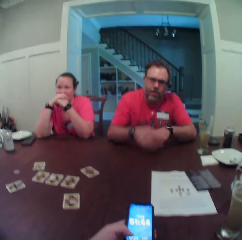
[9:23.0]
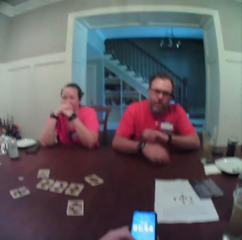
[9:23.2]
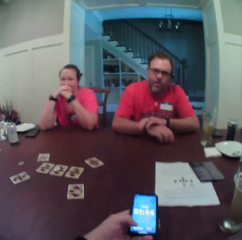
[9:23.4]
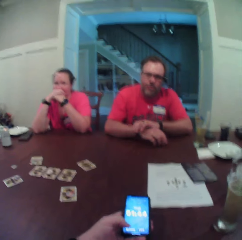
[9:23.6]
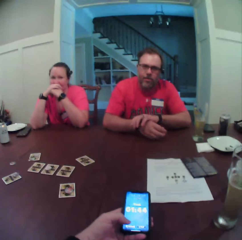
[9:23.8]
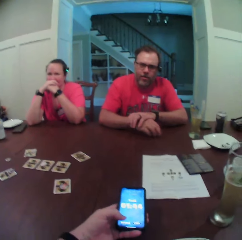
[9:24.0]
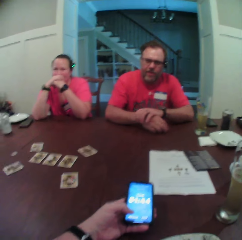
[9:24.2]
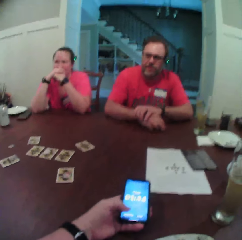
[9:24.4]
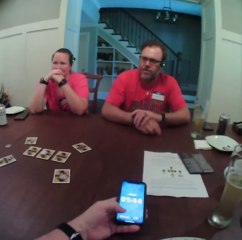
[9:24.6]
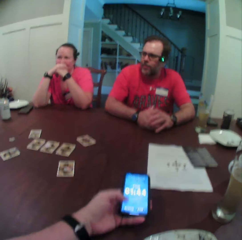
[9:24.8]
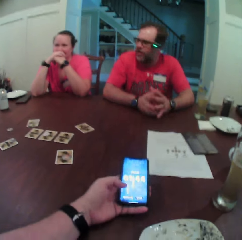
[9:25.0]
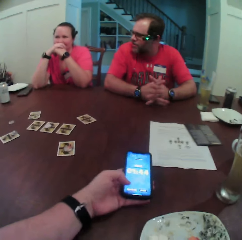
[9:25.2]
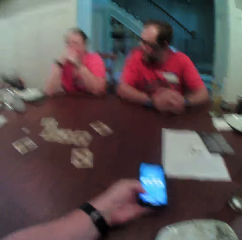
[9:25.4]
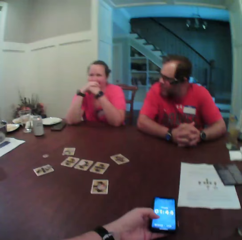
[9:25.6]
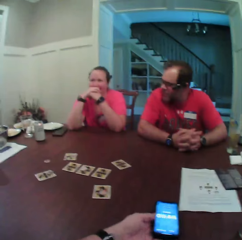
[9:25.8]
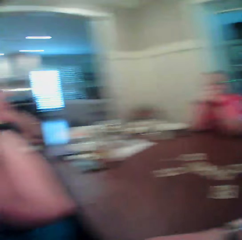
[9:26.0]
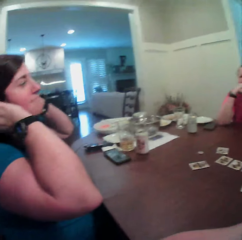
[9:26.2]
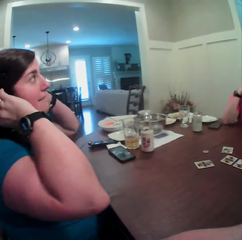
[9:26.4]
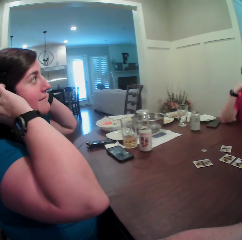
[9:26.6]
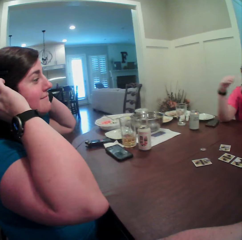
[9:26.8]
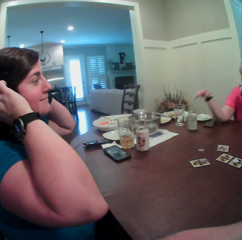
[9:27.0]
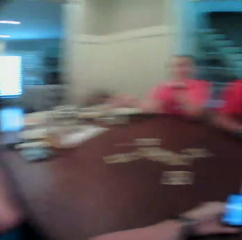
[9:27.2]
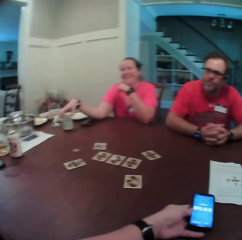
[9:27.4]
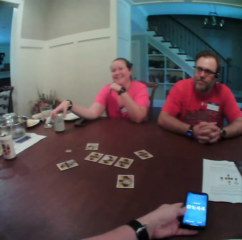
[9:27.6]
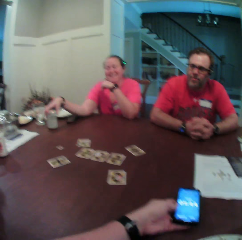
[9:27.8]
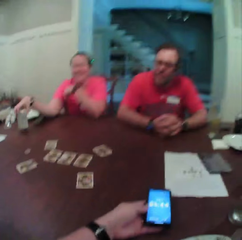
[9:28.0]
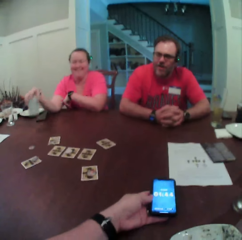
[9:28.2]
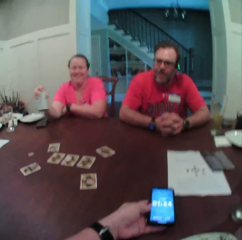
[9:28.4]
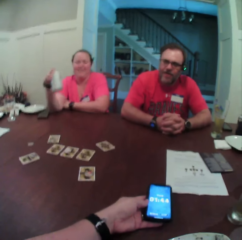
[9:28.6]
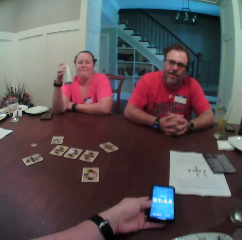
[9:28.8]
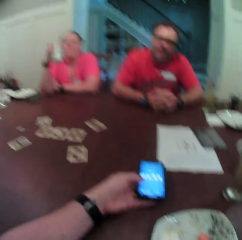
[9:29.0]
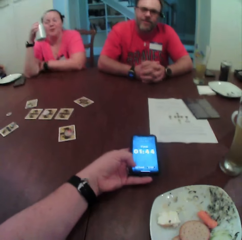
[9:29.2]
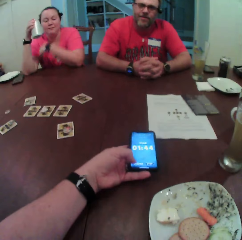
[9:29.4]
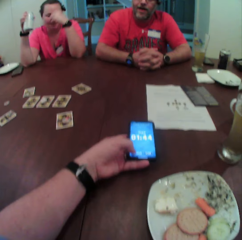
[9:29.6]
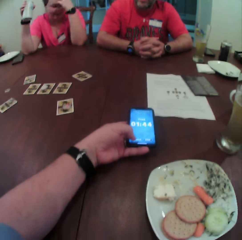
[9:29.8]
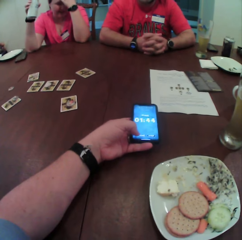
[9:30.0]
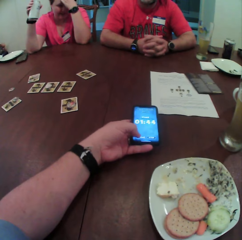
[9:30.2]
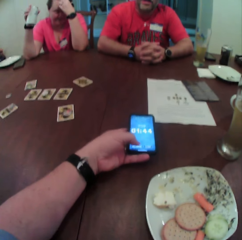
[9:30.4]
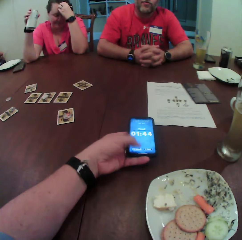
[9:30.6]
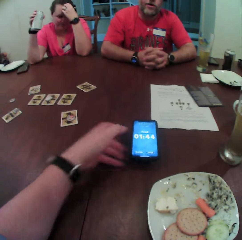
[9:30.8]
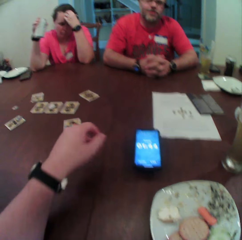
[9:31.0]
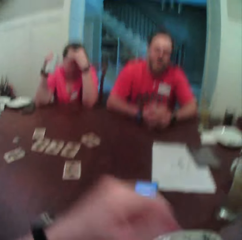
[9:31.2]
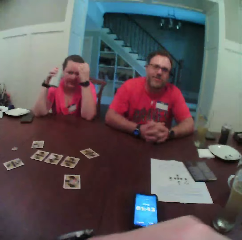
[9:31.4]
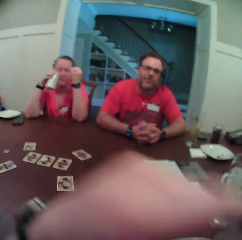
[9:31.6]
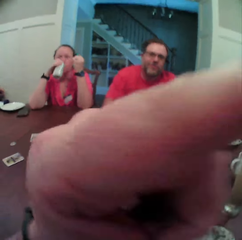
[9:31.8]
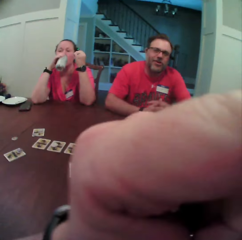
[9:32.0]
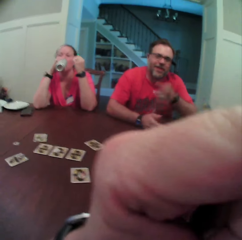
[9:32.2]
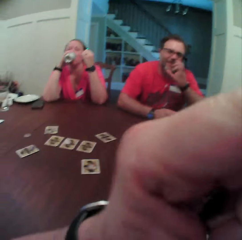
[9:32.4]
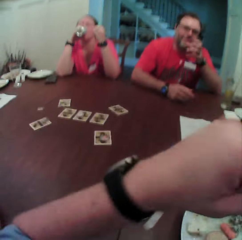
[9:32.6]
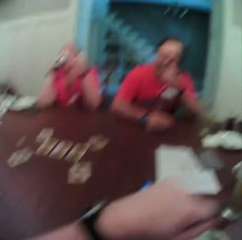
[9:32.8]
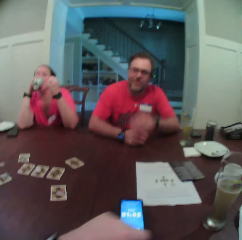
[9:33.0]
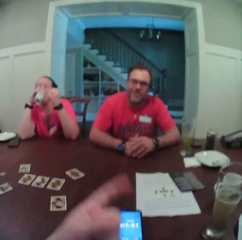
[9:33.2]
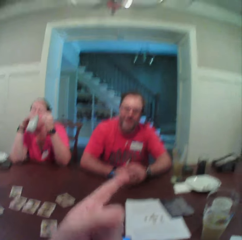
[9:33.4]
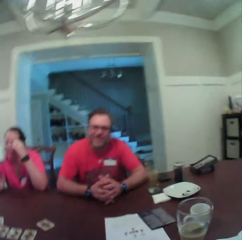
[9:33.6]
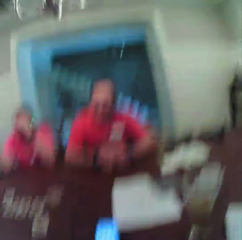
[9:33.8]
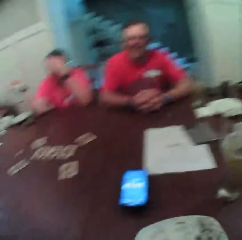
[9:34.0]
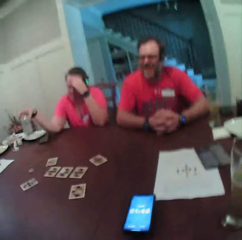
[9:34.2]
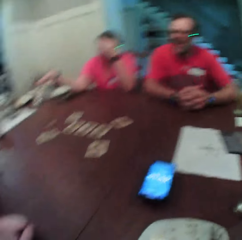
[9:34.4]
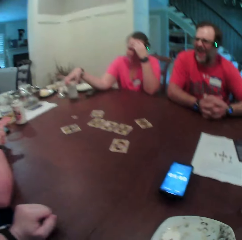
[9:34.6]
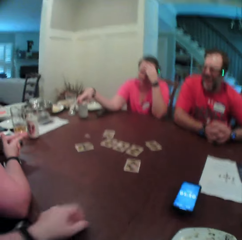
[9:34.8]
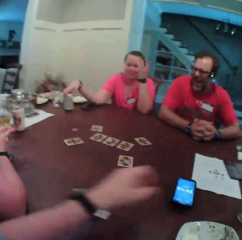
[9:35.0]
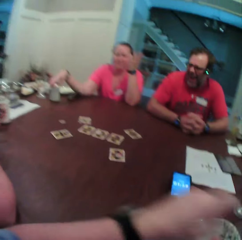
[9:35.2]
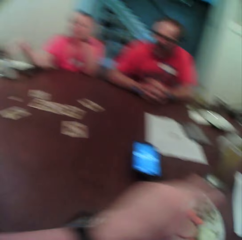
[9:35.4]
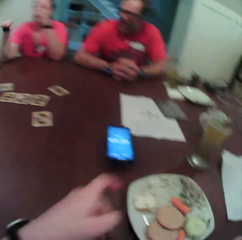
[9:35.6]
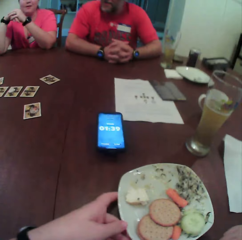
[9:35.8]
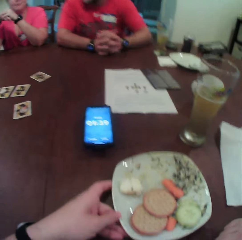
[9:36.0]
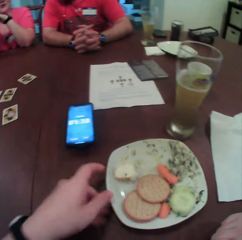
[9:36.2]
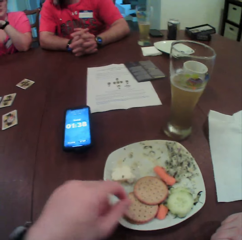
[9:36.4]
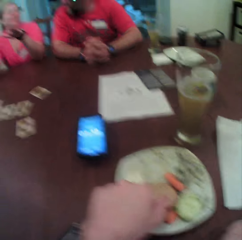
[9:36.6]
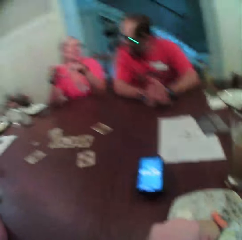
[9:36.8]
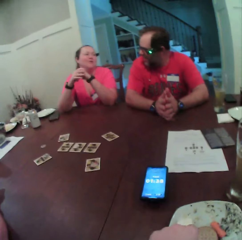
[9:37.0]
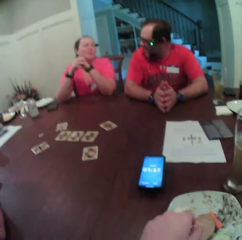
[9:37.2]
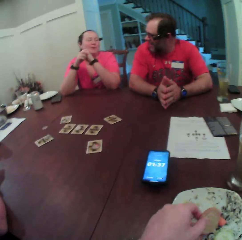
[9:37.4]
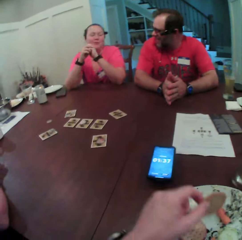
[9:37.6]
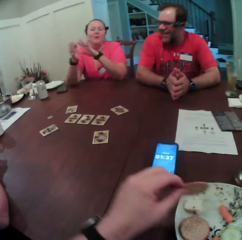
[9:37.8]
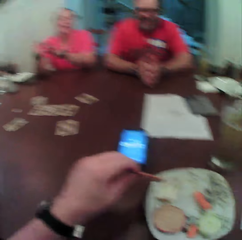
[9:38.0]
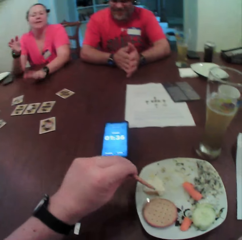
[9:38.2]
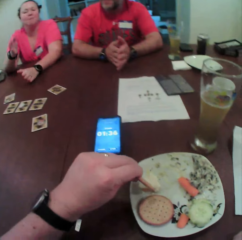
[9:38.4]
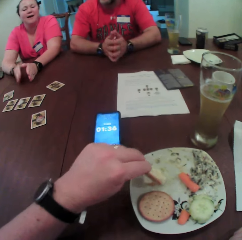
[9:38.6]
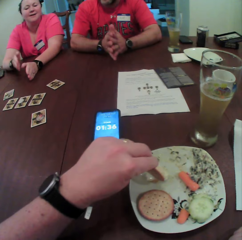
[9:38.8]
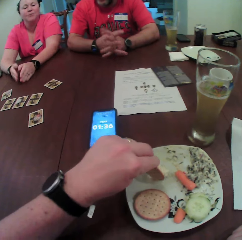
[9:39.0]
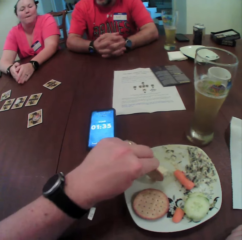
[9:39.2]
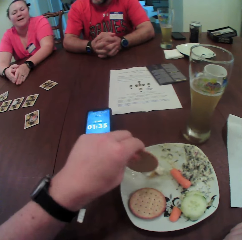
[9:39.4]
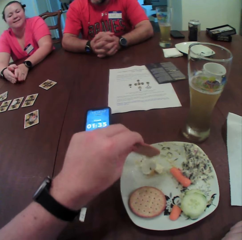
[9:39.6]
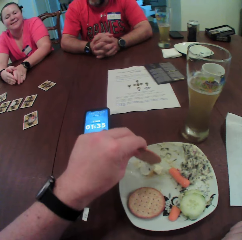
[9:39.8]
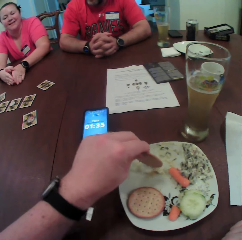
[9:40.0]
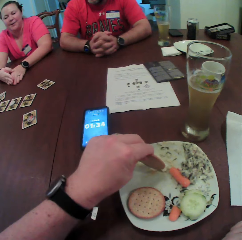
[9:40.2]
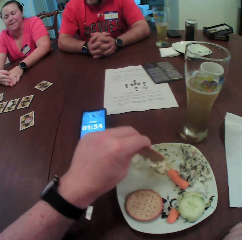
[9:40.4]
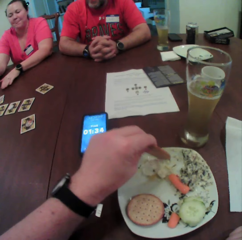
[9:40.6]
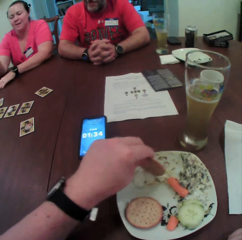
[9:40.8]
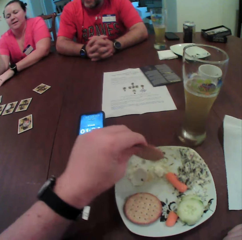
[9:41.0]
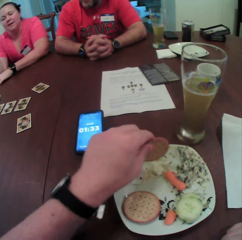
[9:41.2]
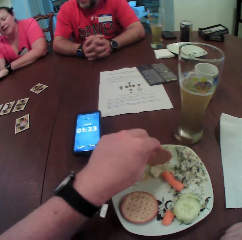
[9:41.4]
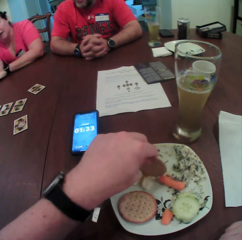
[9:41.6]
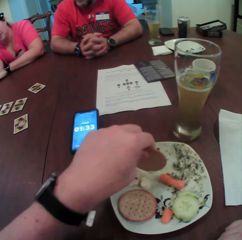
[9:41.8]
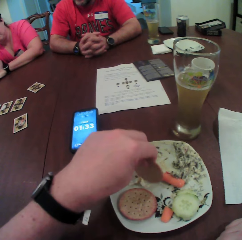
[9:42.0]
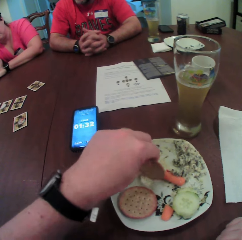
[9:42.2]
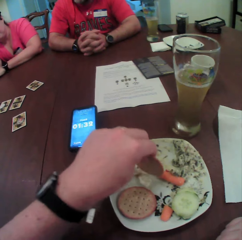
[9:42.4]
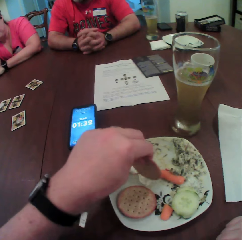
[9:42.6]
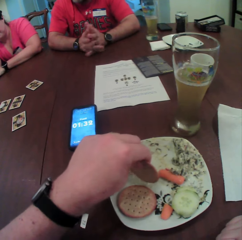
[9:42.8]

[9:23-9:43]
A man adjusts a wristwatch on his right hand with his left hand and couples both hands together. A woman converses with the group of people. Another woman lifts a can of drink with her right hand. The other woman converses with the camera wearer and scratches her hair with her left hand. The camera wearer leaves the phone in his left hand on the table. He touches his glasses with his left hand. The other woman drinks from the can of drink with her left hand. The man drops his left hand on the table. The camera wearer points a finger in his left hand upwards. The other woman drops the can of drink on the table with her right hand. The camera wearer shifts a plate with his left hand. The other woman couples her hands together on the table. The camera wearer lifts a biscuit from the plate with his left hand. The other woman hits her right hand against the table. The camera wearer nudges the biscuit against mayonnaise with his left hand. The other woman hits her right hand on the table. The camera wearer nudges the biscuit against the mayonnaise with his left hand. The other woman lifts her right hand from the table. The camera wearer mixes the biscuit with the mayonnaise in his left hand.

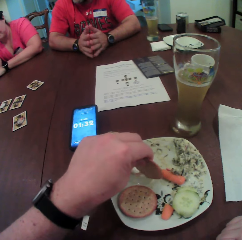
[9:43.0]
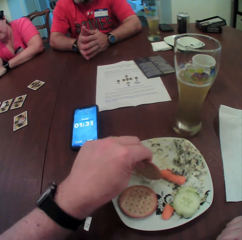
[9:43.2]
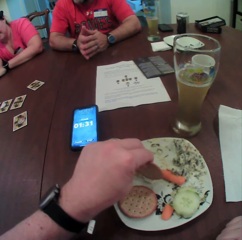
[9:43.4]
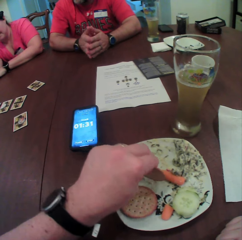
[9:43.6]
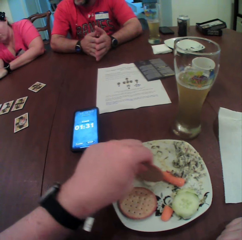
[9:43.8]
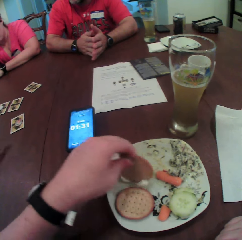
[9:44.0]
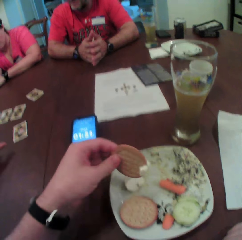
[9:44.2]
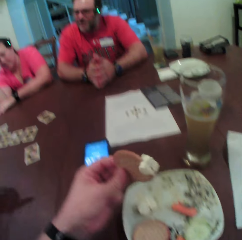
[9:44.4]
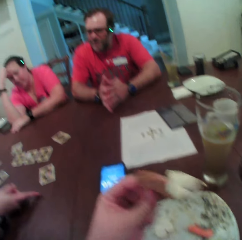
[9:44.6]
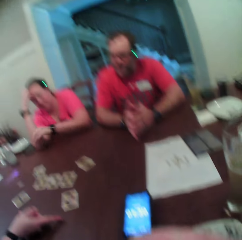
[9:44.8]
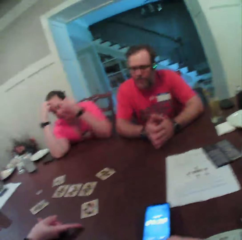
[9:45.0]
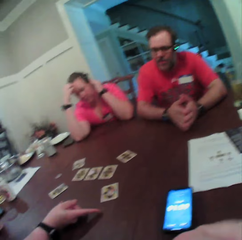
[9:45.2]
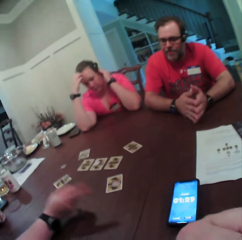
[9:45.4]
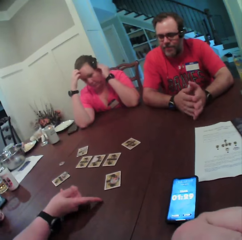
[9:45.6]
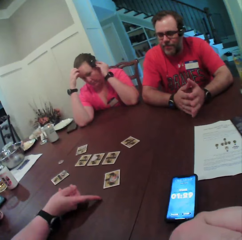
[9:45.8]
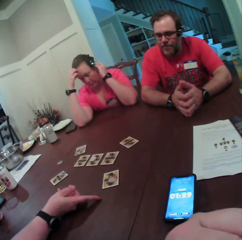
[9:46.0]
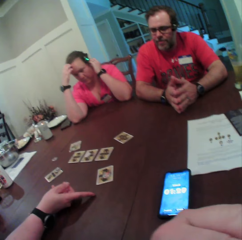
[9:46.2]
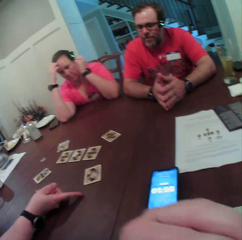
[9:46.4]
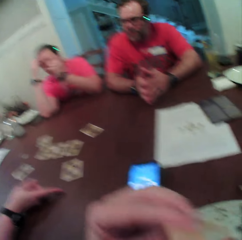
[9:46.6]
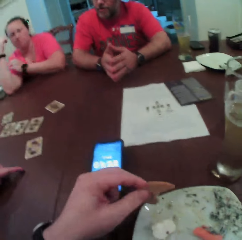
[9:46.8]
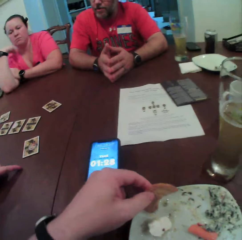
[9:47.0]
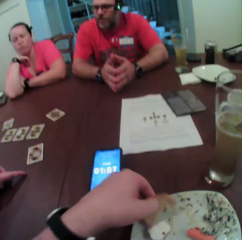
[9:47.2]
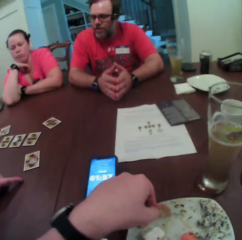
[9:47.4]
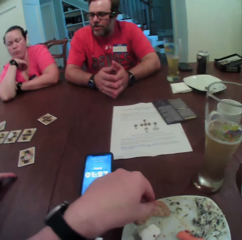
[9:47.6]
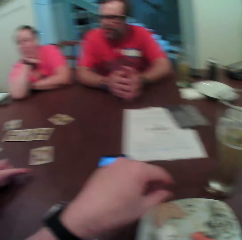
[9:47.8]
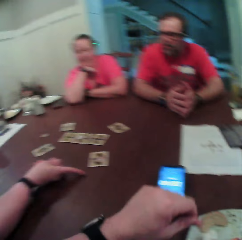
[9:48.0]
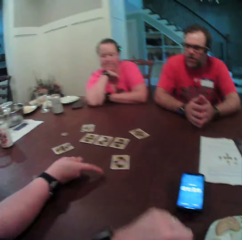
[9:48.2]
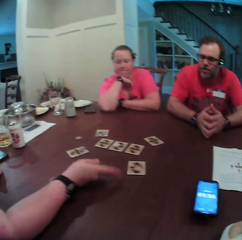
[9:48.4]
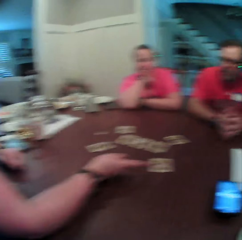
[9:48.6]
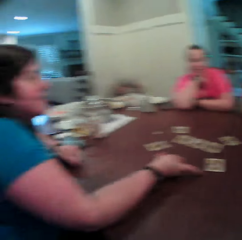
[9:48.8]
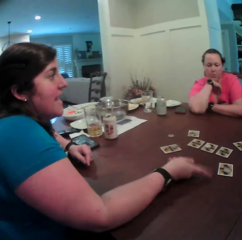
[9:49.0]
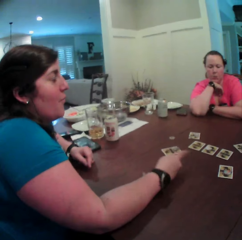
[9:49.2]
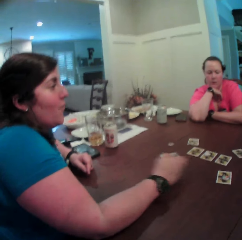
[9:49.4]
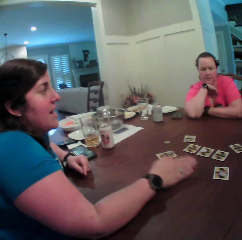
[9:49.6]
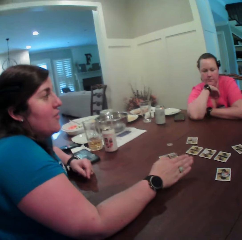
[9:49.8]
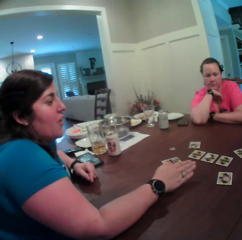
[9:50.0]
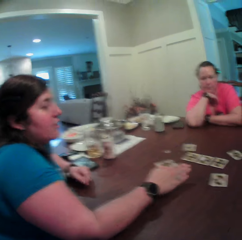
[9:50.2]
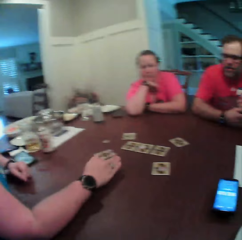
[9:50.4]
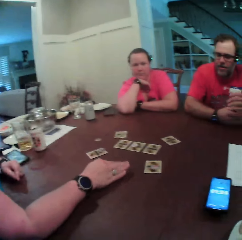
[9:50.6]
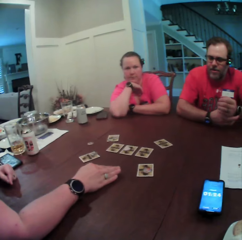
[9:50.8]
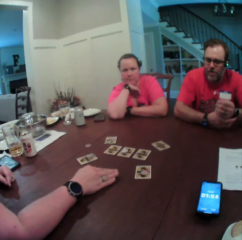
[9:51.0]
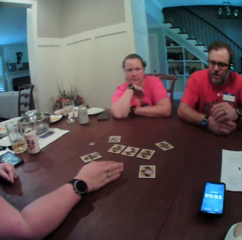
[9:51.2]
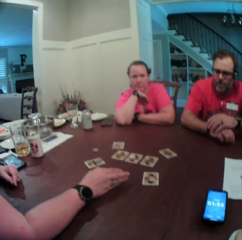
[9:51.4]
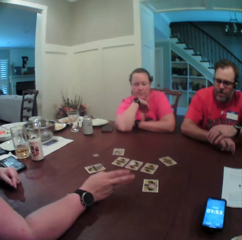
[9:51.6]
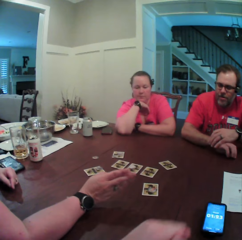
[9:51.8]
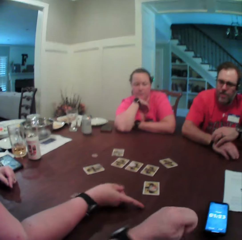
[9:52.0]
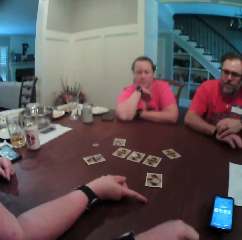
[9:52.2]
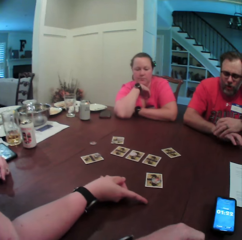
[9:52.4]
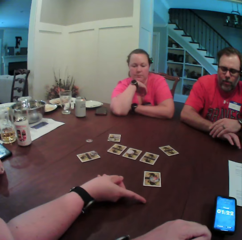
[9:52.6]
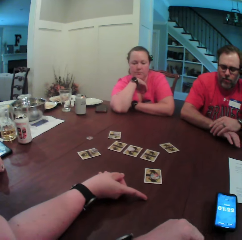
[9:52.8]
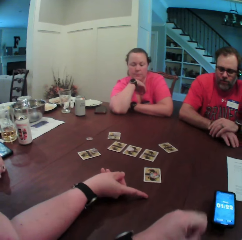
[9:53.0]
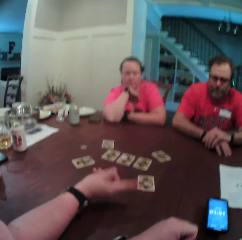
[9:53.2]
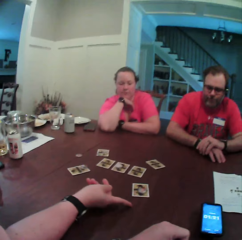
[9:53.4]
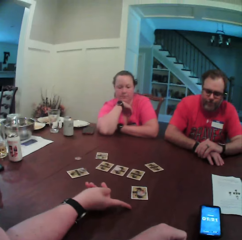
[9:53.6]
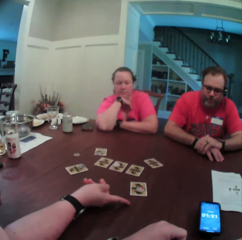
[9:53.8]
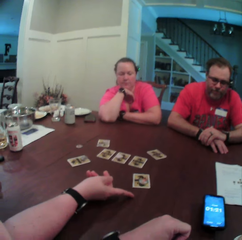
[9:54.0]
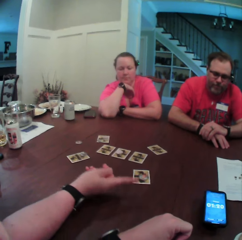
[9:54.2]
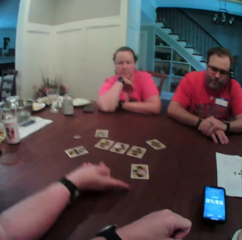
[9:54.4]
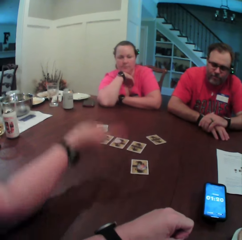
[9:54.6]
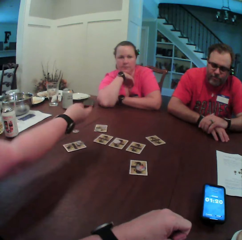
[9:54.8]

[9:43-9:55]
The camera wearer lifts the biscuit with his left hand. A woman points at the table with her right hand. The camera wearer eats the snack. Another woman adjusts her camera with her left hand. The camera wearer drops part of the biscuit on the plate with his left hand. The first woman gesticulates with her right hand. She converses with a man. The man converses with the first woman.
